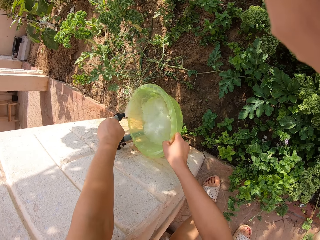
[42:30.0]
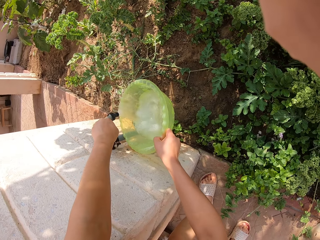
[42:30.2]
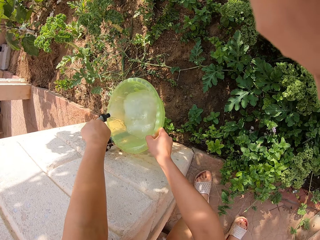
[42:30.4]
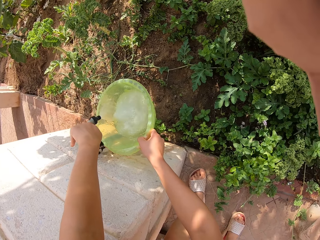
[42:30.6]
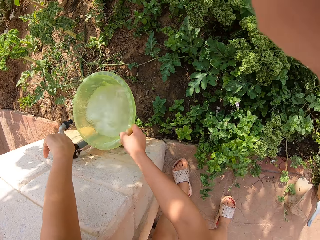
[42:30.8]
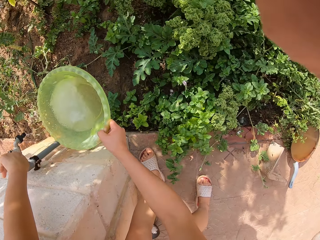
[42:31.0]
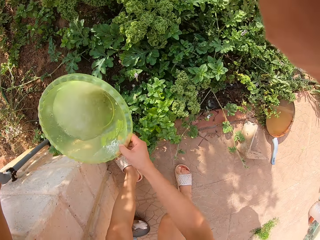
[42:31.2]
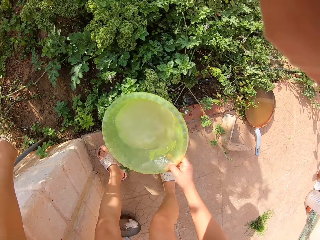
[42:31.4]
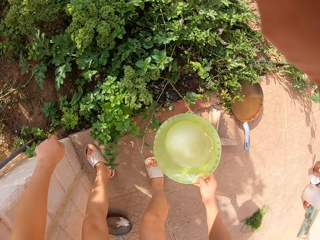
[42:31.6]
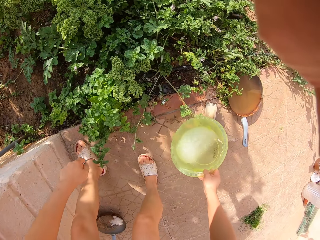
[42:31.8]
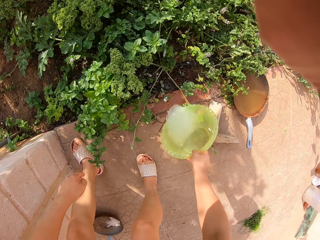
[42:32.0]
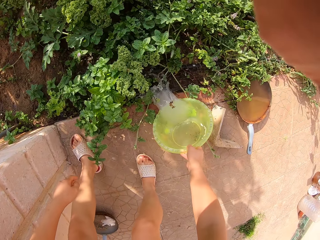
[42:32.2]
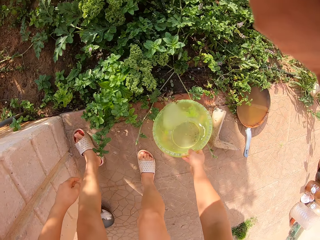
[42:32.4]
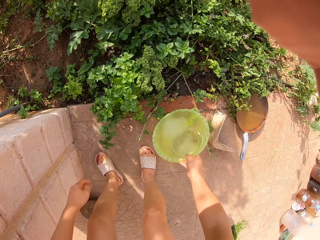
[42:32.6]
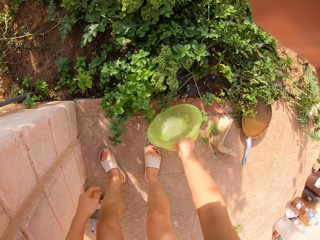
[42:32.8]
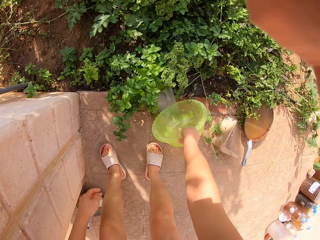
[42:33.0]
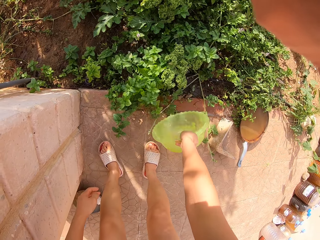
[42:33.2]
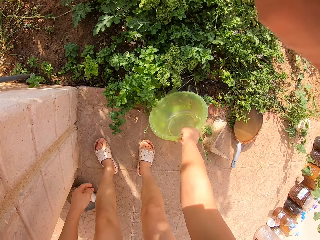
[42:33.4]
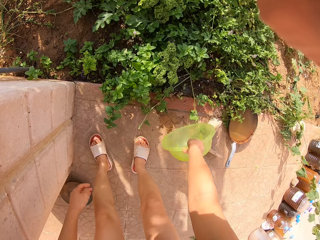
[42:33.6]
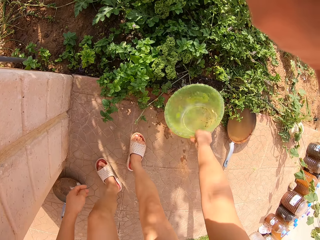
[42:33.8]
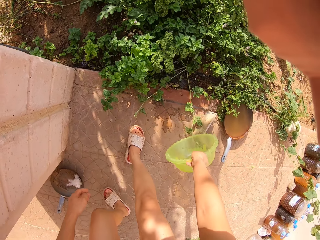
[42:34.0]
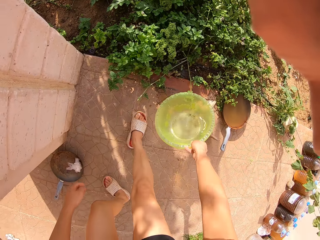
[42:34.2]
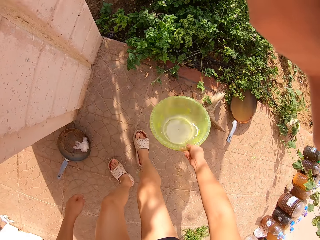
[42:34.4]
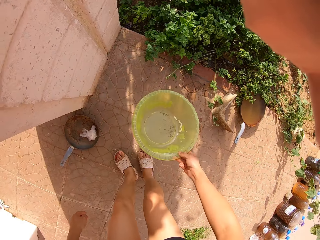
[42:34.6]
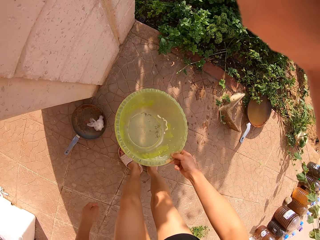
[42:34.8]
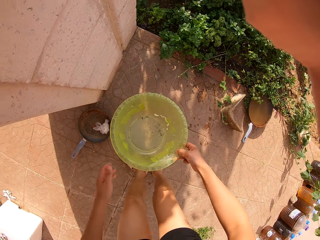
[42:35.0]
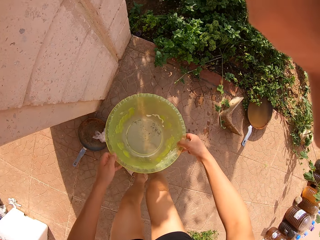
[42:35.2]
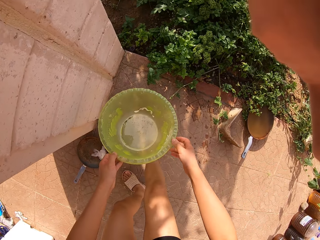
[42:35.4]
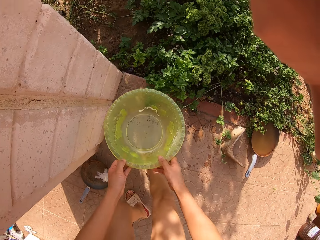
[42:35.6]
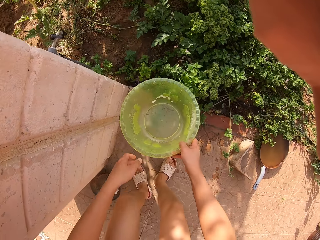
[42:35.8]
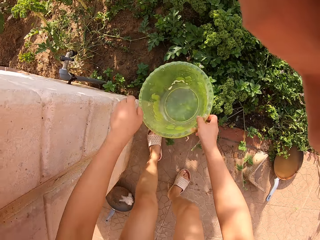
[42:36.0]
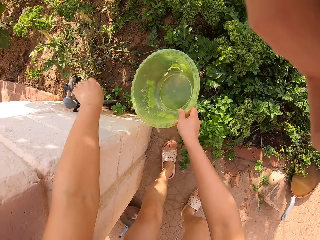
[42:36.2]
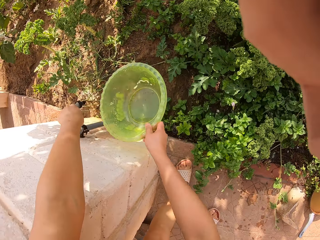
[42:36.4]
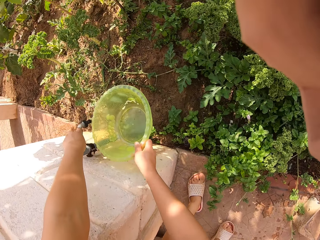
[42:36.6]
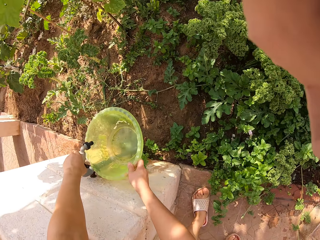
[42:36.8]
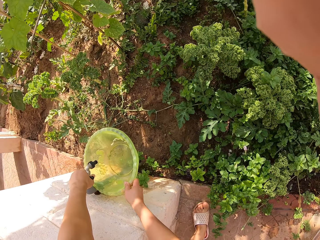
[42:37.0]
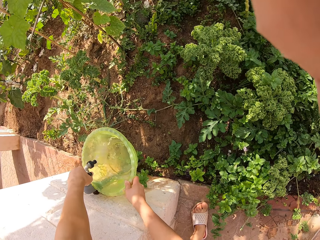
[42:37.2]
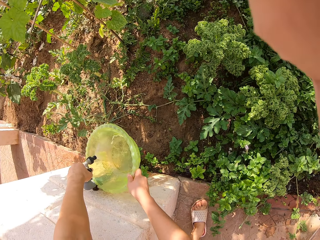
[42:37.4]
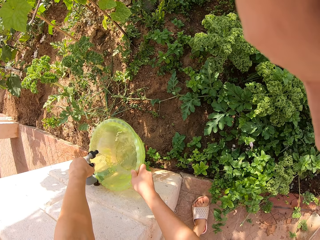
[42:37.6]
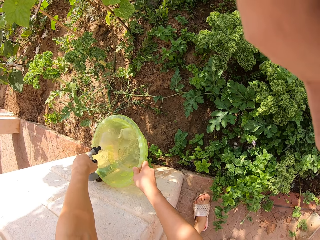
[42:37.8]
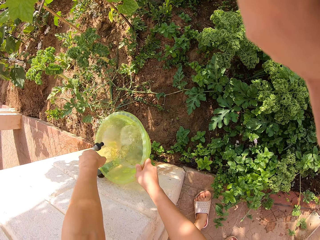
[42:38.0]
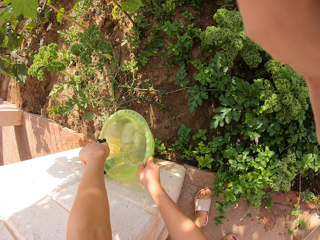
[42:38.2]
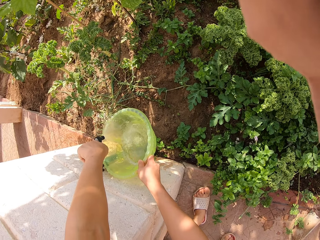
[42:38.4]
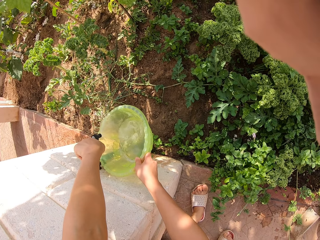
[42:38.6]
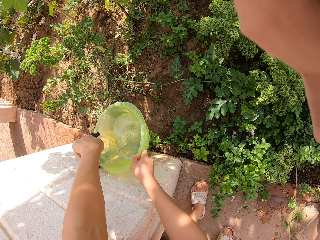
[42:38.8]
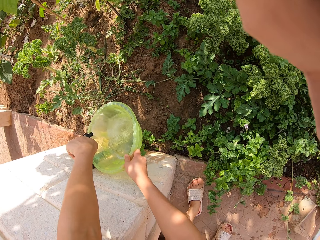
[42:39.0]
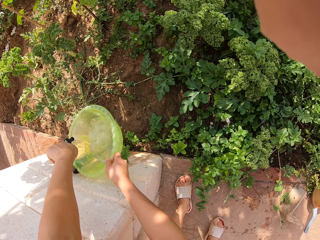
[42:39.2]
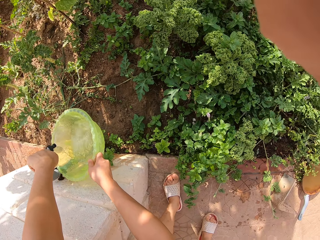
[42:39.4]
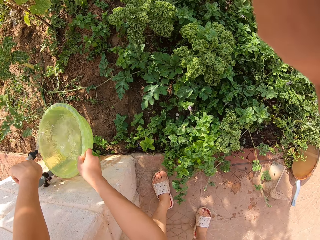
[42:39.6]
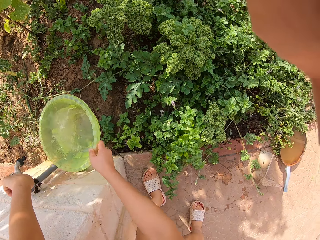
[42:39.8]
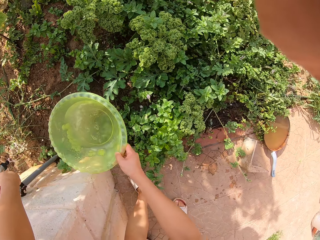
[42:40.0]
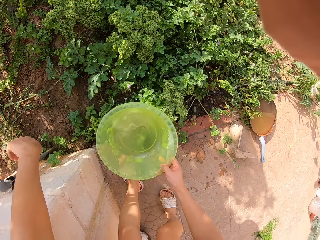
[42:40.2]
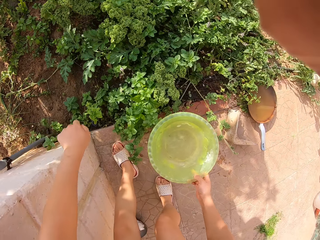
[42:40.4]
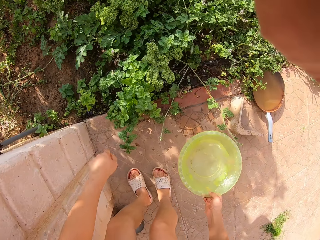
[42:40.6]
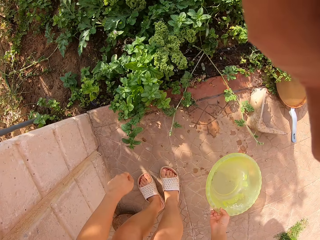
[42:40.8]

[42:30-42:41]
The camera wearer pours water on the garden. They open the tap, and put water into the basin.

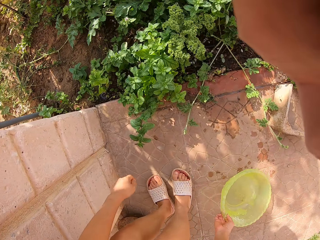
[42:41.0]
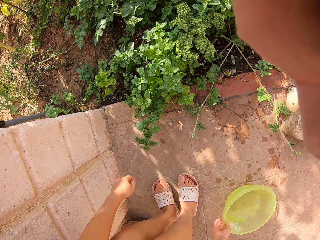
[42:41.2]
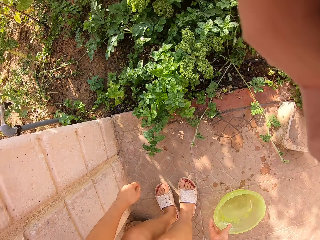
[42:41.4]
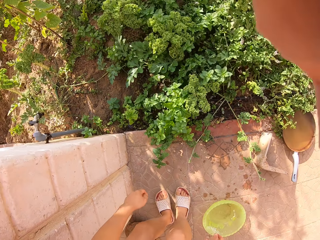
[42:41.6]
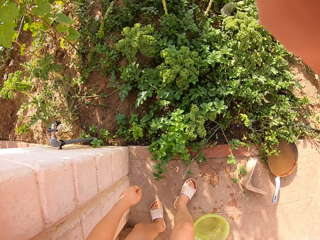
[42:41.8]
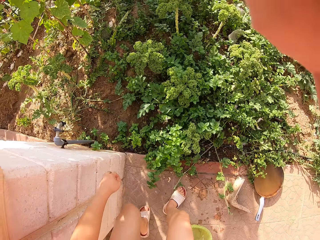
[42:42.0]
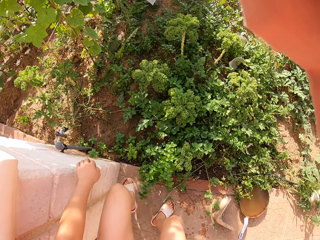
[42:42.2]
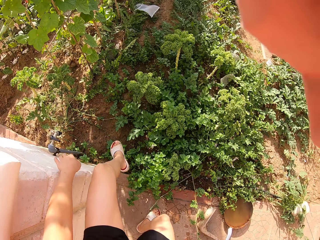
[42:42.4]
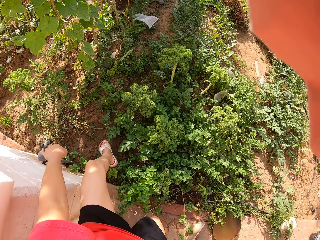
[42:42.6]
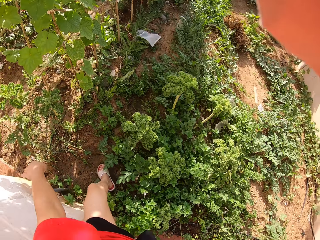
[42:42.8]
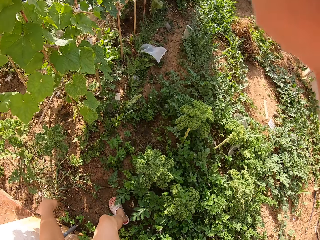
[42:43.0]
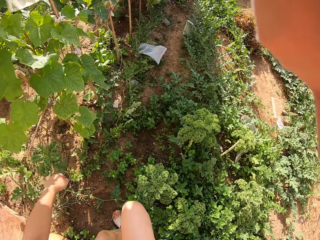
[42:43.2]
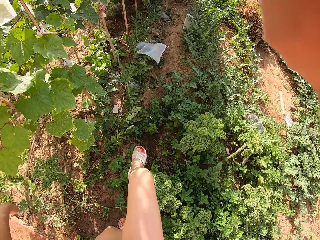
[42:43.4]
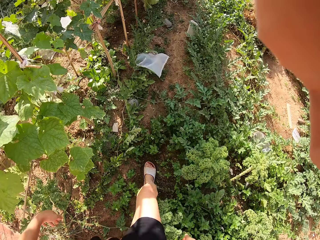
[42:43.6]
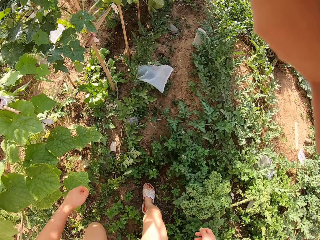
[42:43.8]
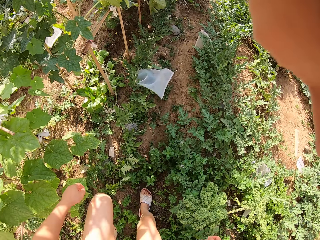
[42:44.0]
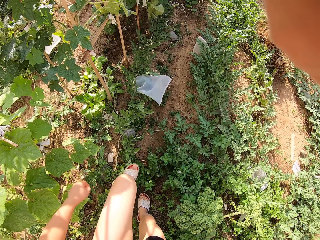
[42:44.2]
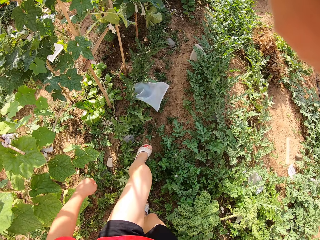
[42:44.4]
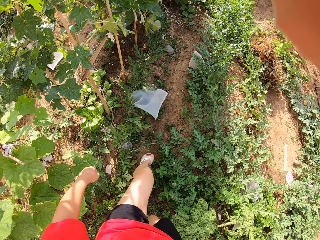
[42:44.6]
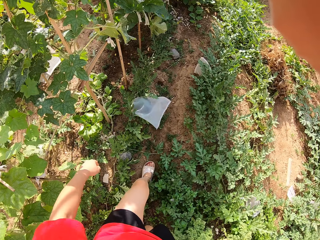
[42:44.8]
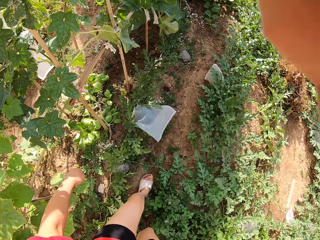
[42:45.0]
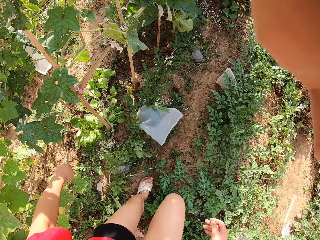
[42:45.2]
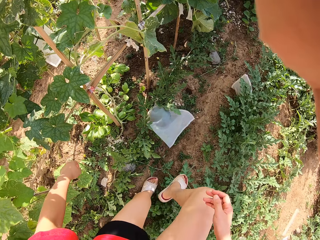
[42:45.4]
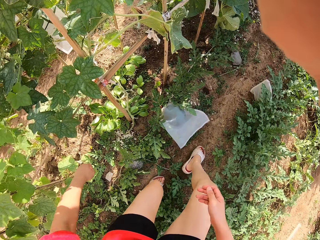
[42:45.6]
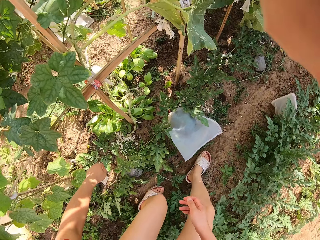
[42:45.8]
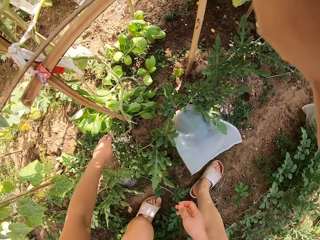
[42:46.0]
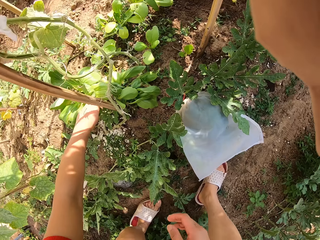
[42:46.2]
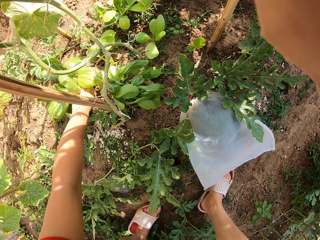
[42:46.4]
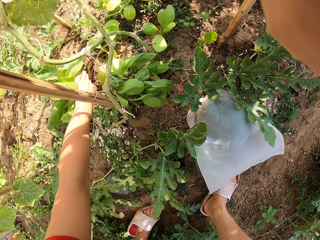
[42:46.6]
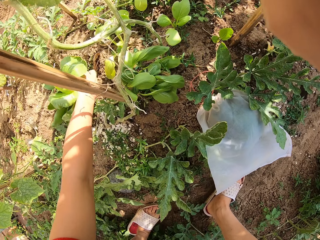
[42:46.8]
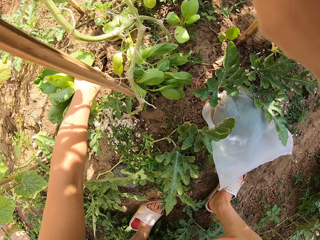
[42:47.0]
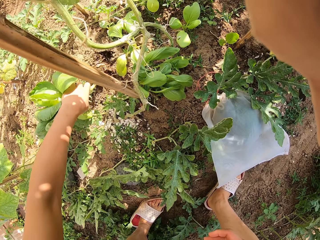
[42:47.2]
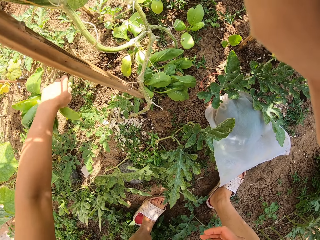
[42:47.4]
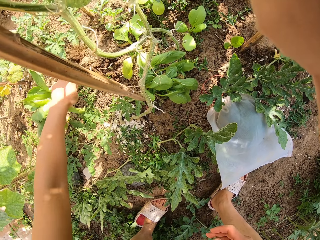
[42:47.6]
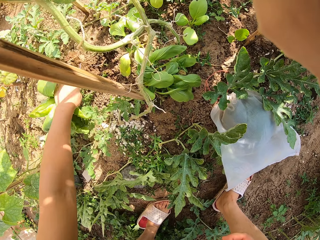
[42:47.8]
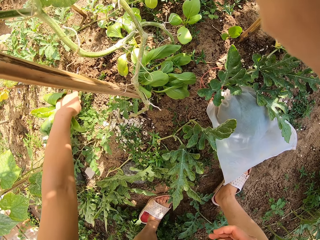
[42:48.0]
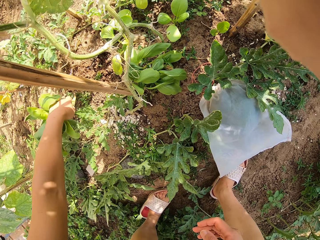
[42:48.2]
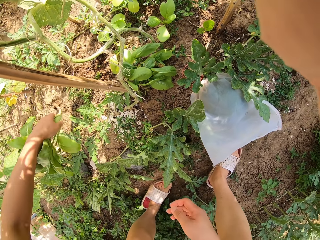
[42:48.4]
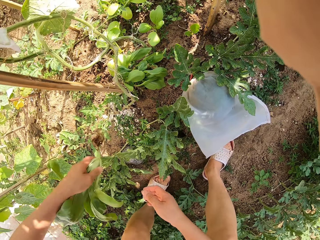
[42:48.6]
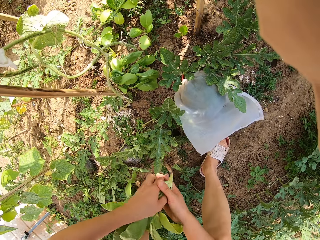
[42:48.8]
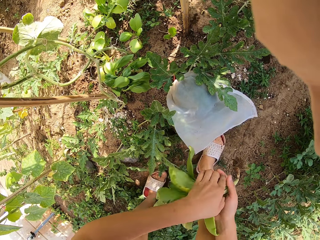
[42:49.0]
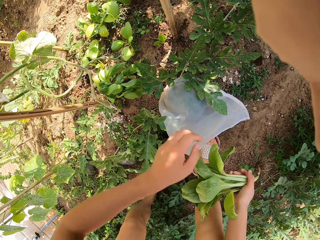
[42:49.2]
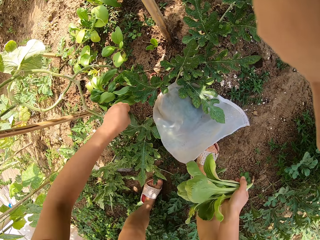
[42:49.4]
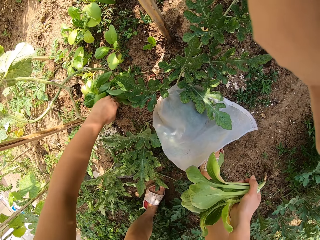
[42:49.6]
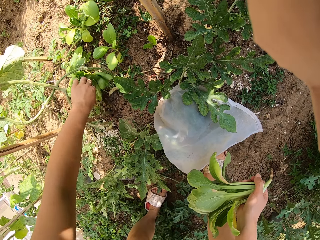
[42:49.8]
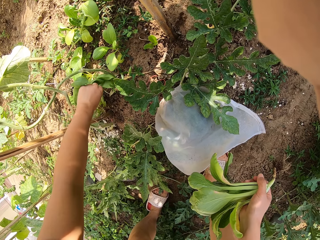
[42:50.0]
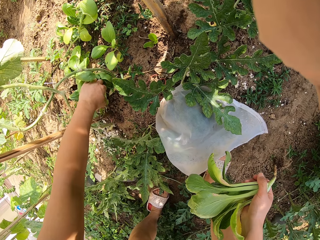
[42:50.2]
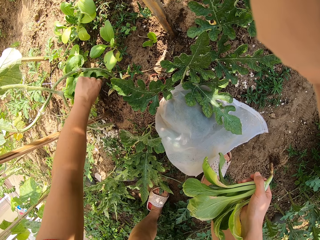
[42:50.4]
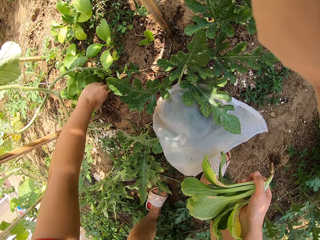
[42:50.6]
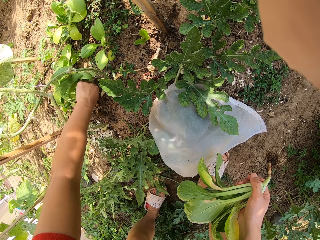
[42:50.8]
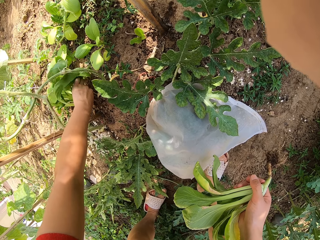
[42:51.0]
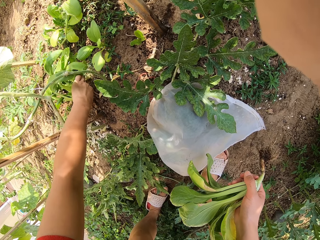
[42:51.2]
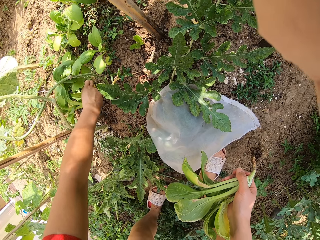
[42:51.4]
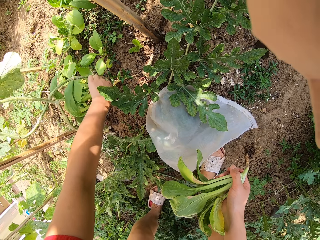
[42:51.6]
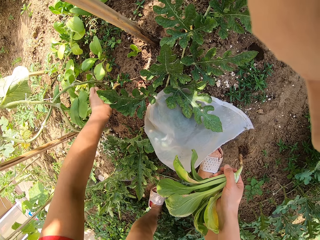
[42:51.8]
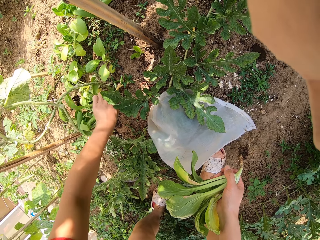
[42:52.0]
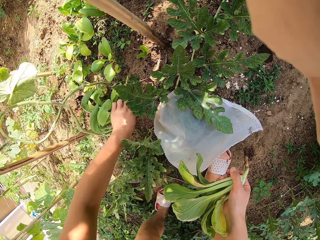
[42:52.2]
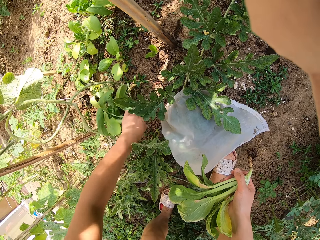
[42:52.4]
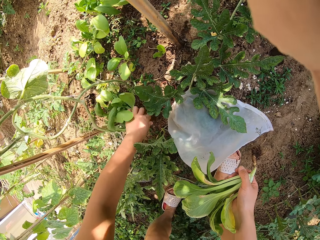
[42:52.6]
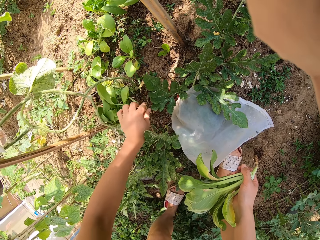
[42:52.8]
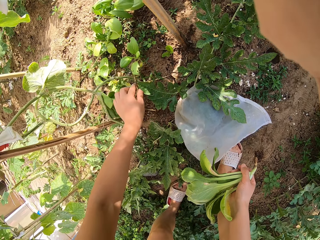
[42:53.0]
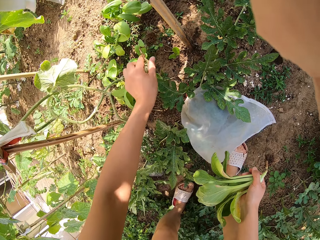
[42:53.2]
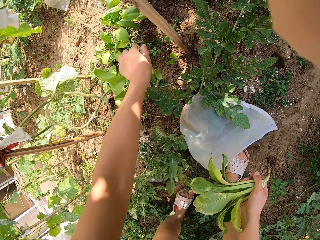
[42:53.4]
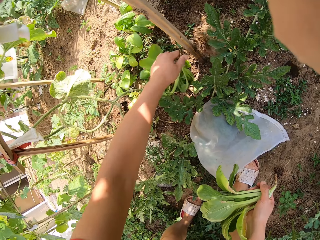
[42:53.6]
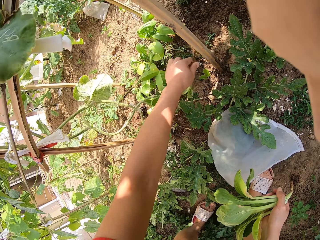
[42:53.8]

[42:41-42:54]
The camera wearer puts the basin on the ground. They walk around the garden. They uproot the spinach. They uproot another plant.
